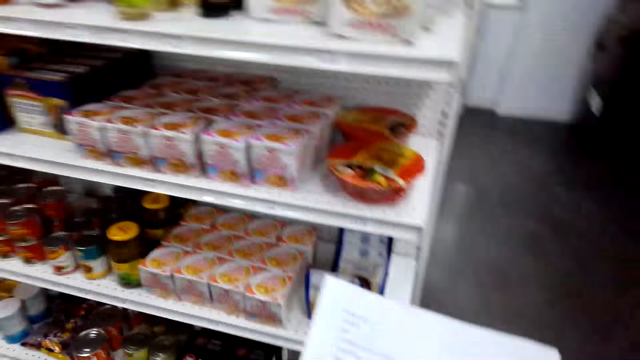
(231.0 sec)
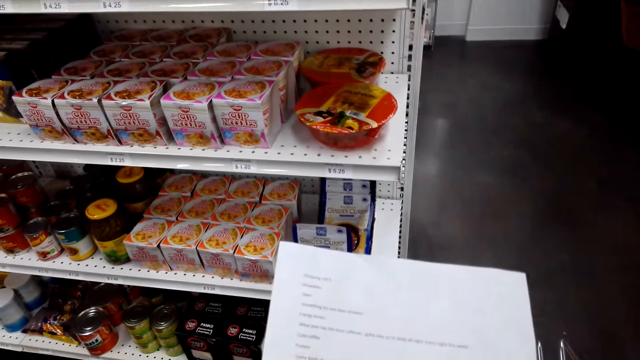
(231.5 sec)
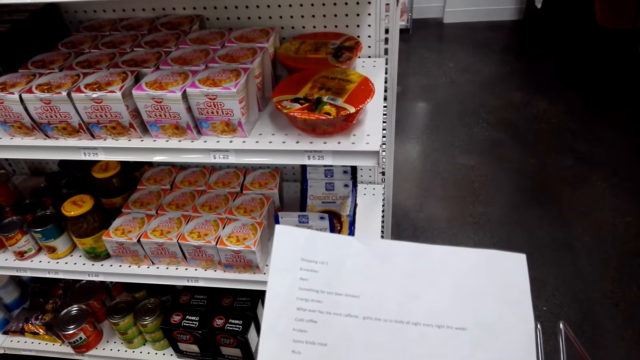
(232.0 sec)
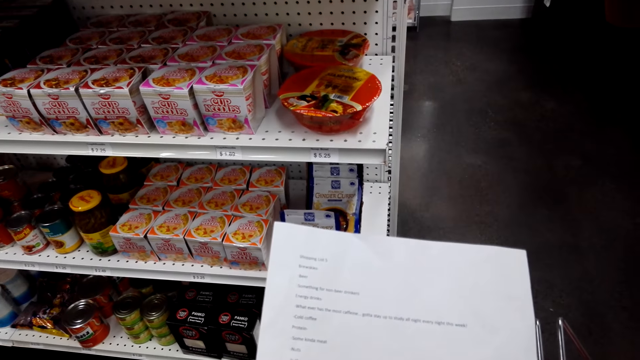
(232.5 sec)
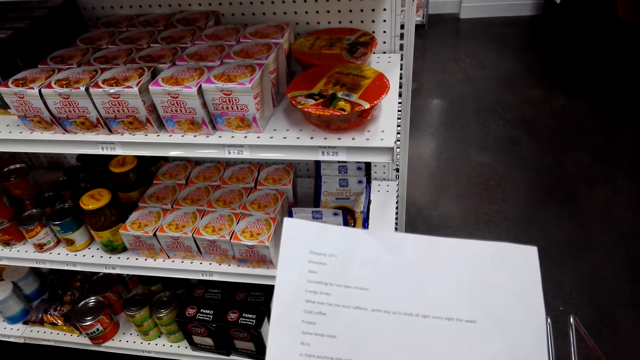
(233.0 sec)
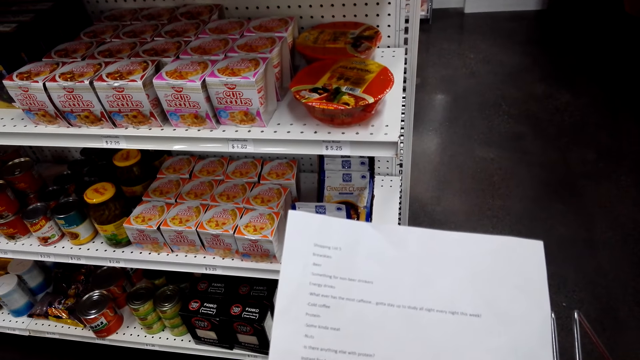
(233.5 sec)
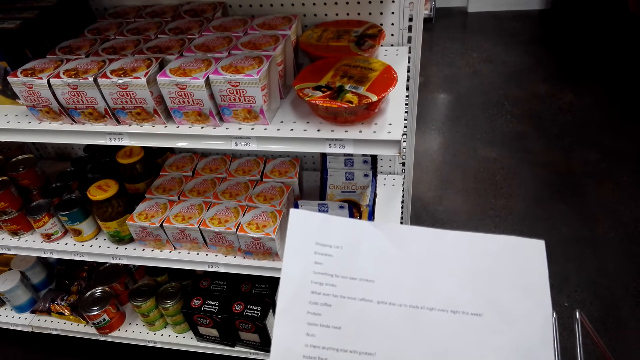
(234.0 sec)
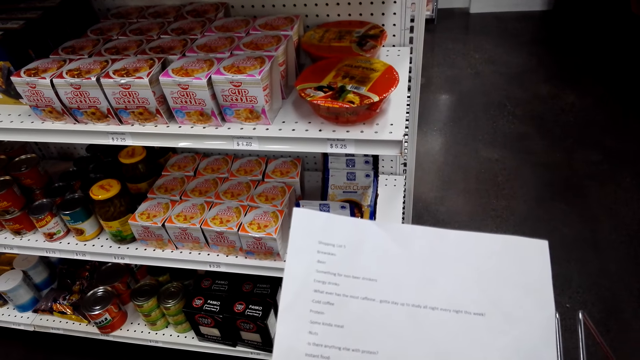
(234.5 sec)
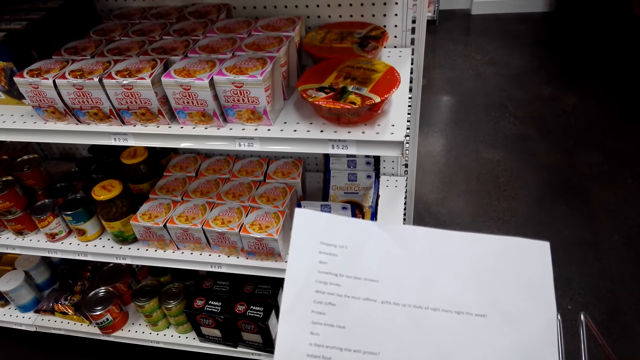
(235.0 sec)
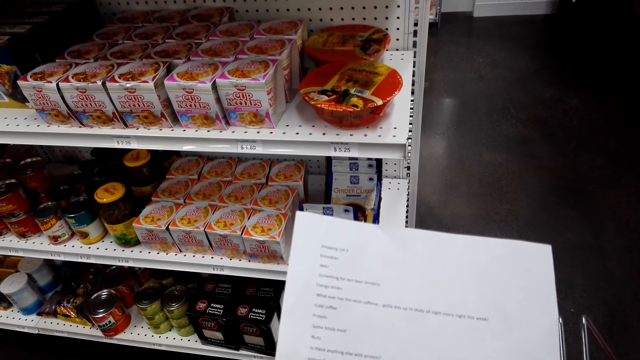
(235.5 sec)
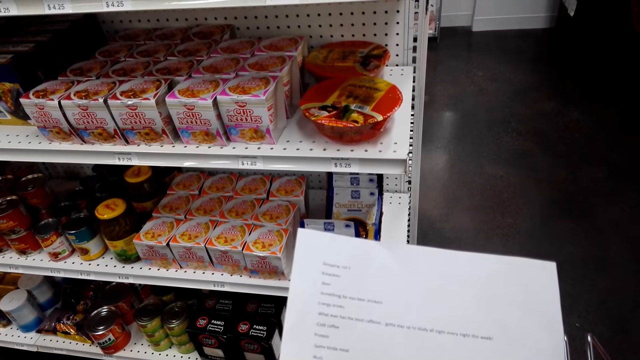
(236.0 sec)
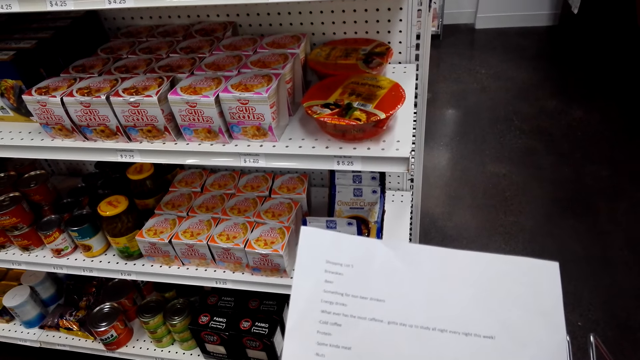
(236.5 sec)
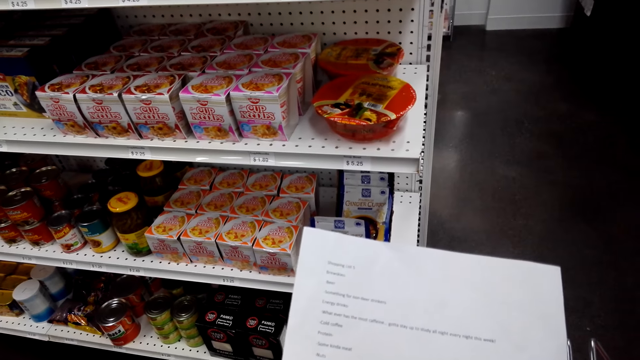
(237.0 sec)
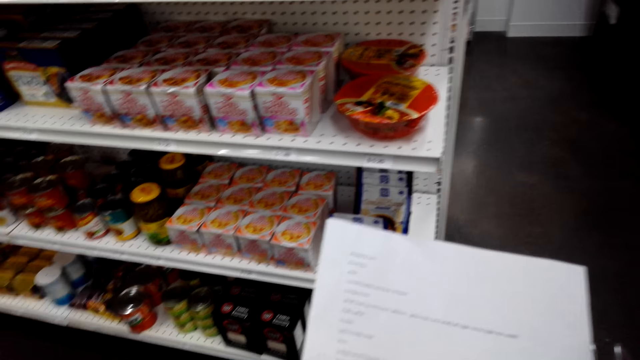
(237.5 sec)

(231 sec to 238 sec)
The camera wearer reads the shopping list paper.

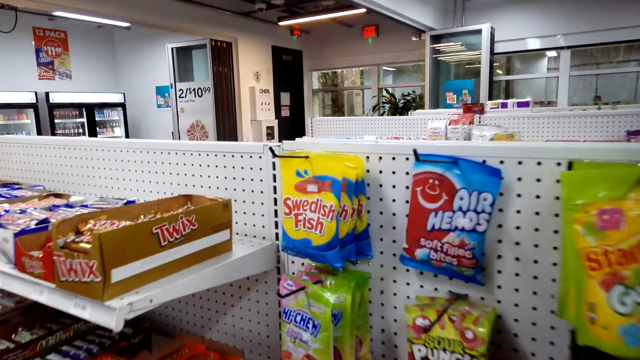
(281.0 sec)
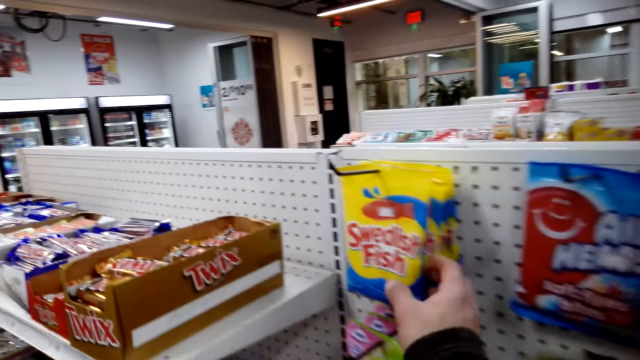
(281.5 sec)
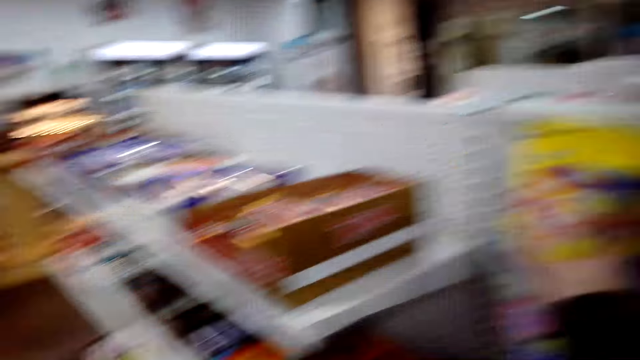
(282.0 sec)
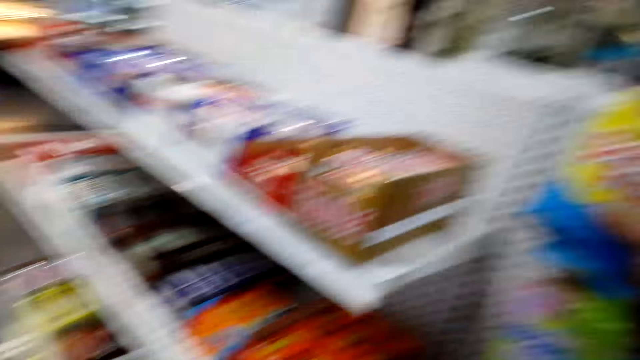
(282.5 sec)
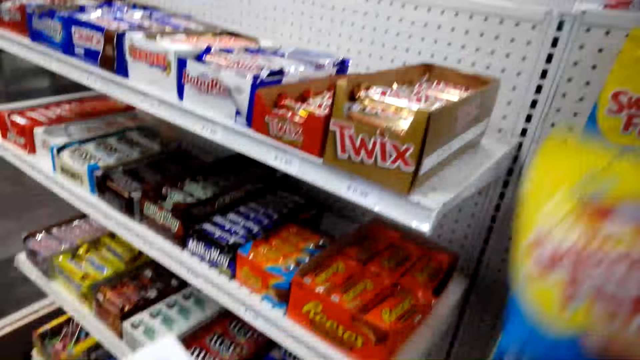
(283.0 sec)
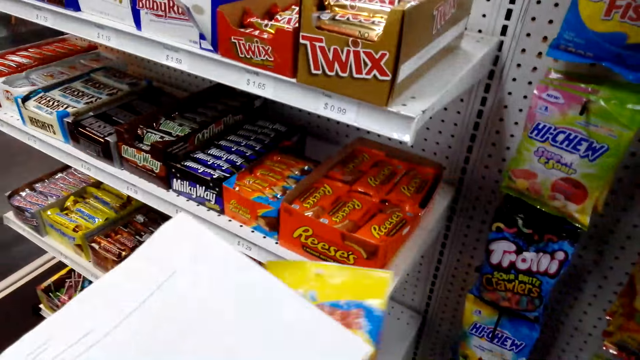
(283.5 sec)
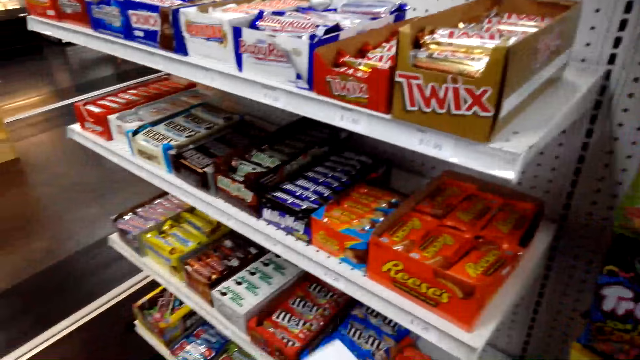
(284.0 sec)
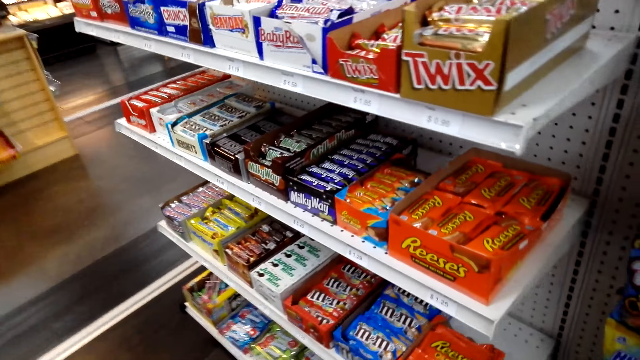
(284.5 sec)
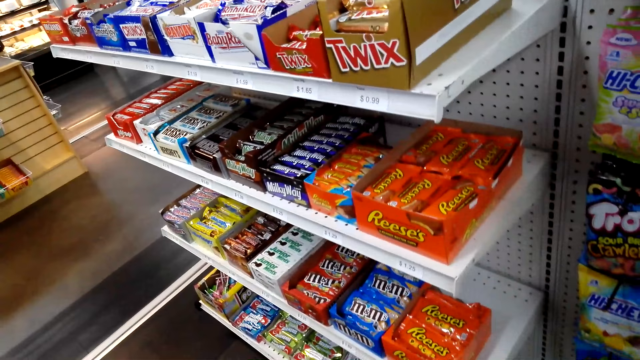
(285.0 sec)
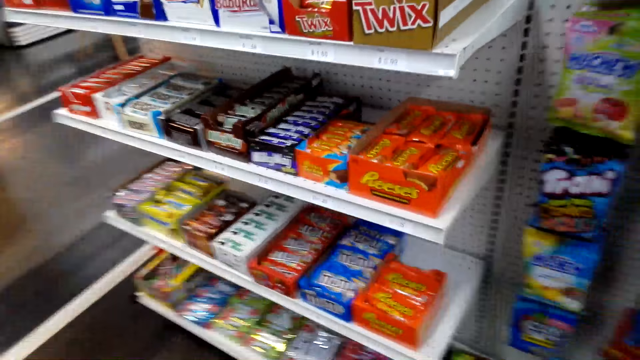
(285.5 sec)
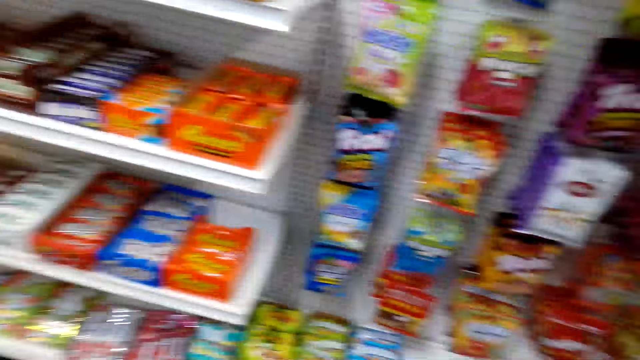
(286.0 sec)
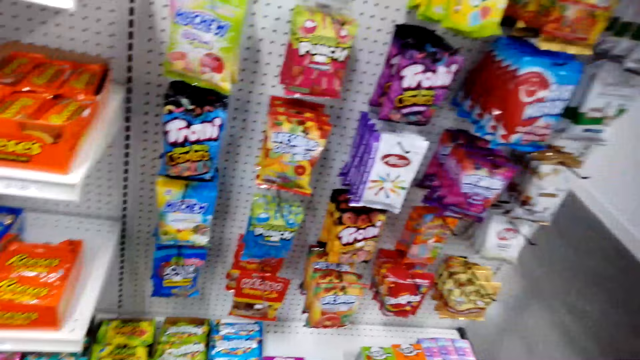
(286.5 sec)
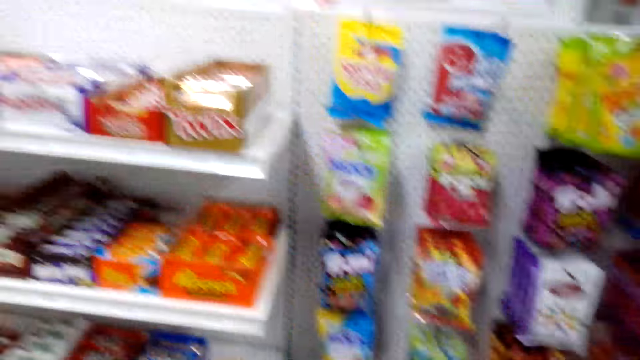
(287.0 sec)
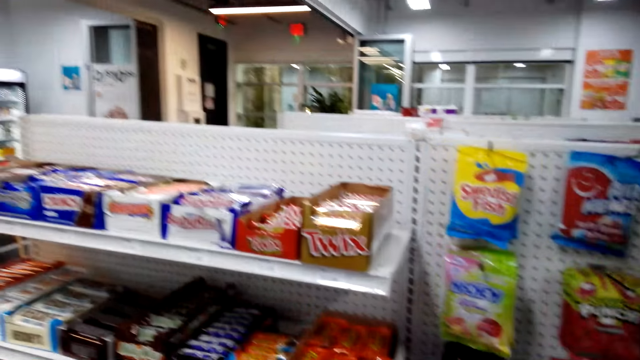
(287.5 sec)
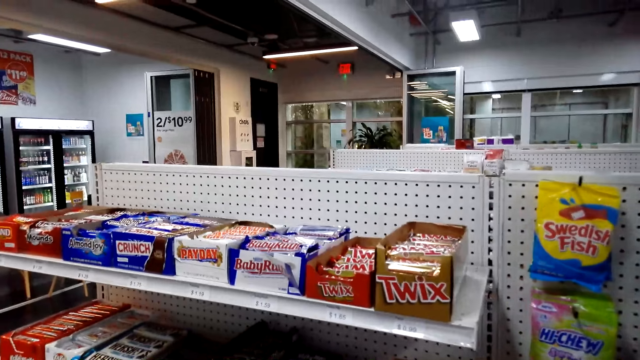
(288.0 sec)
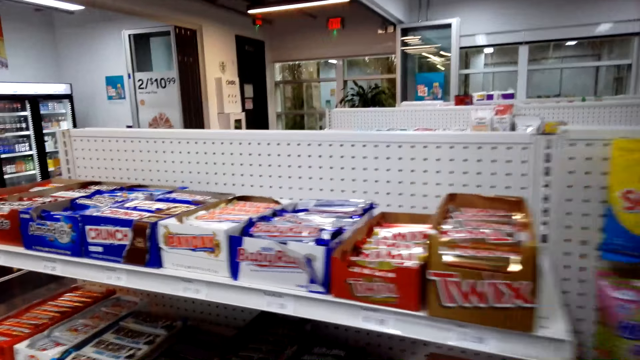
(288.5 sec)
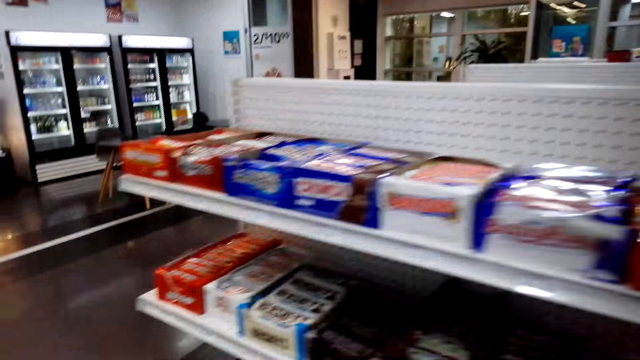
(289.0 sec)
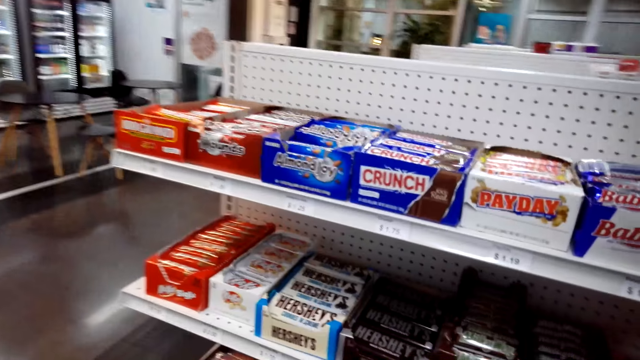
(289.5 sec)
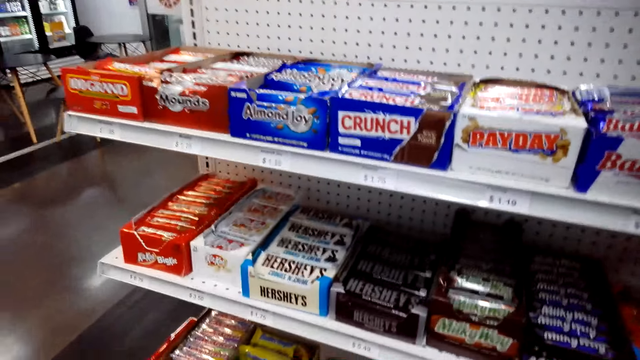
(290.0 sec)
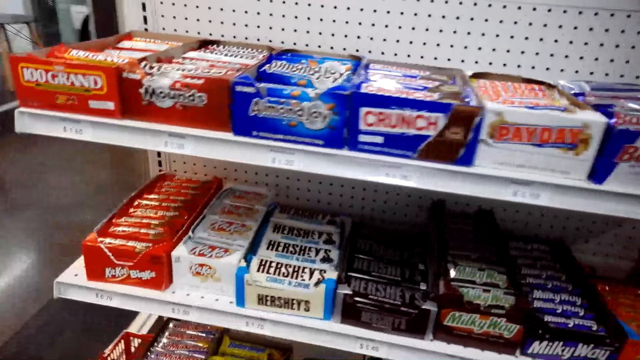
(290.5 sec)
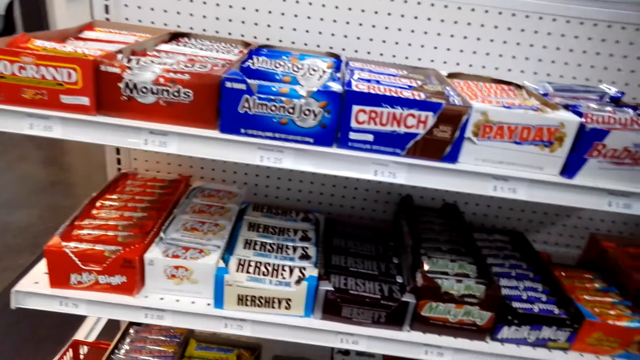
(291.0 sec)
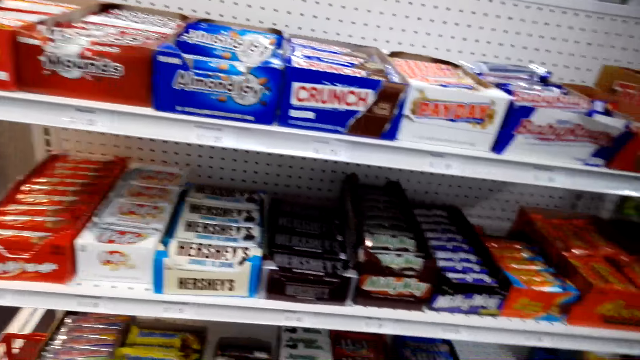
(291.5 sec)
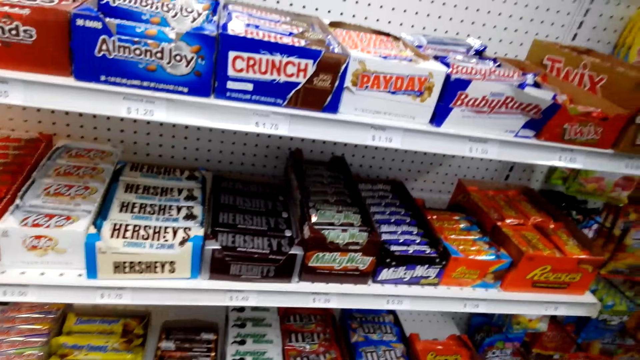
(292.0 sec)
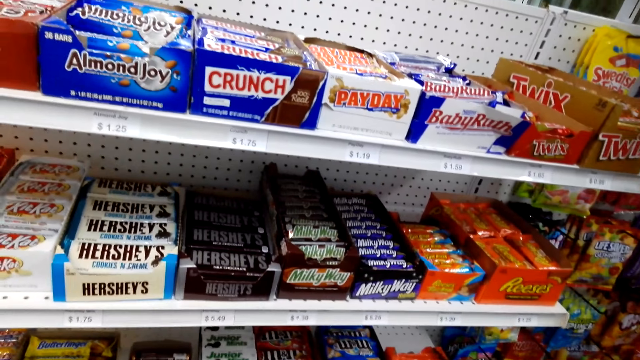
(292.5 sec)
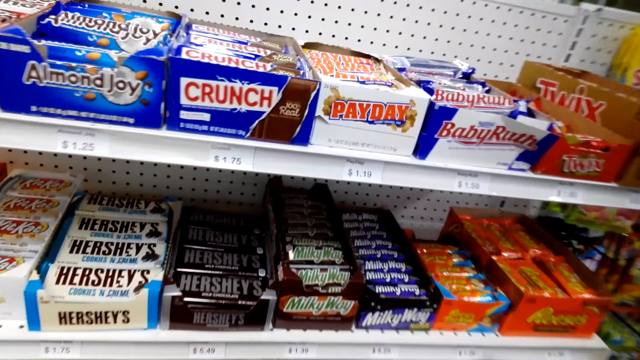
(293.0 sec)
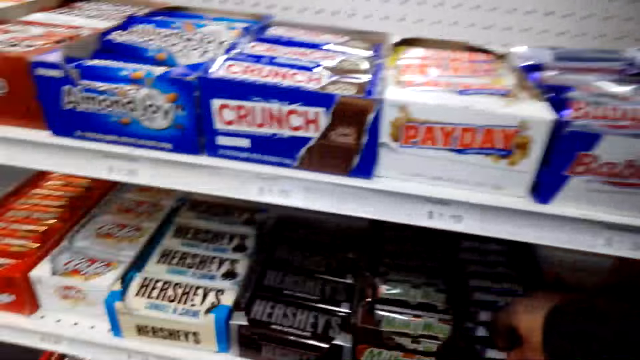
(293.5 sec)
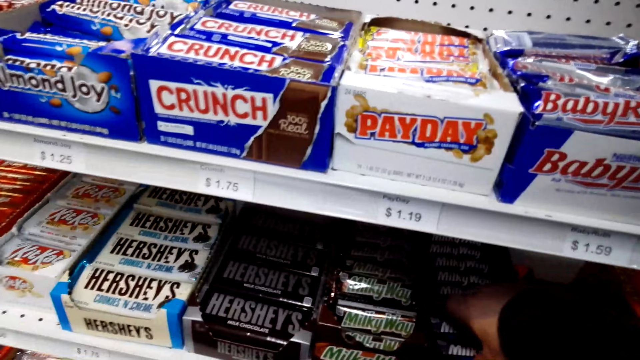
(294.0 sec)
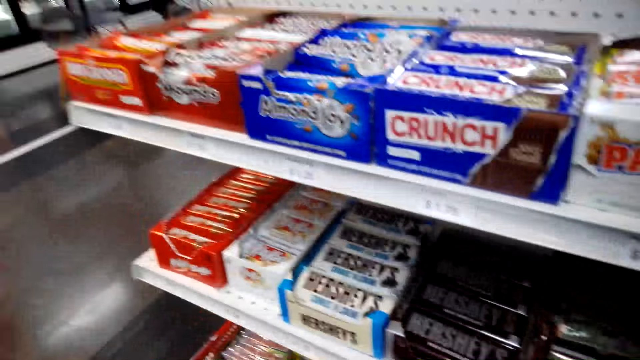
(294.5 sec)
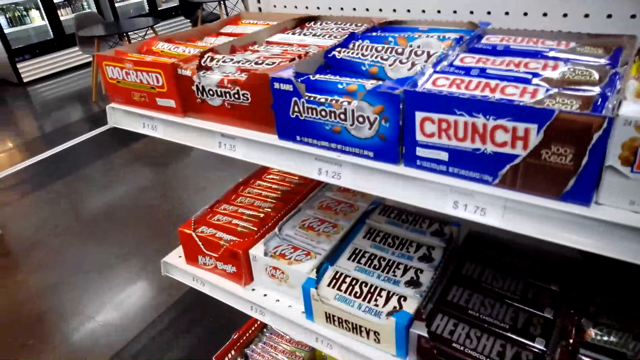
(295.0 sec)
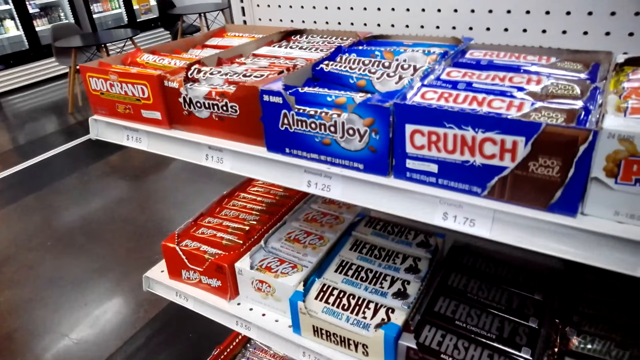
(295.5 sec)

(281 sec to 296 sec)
The camera wearer is picking sweets. They look around. They walk around. They look around.
